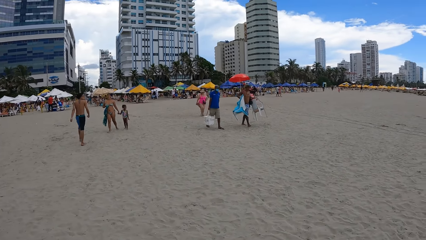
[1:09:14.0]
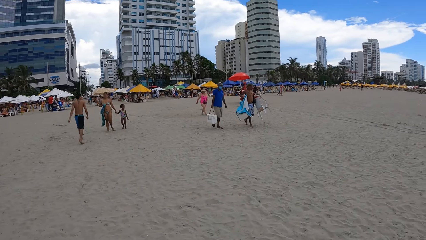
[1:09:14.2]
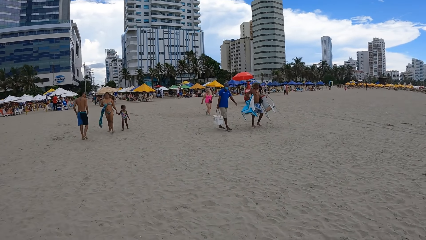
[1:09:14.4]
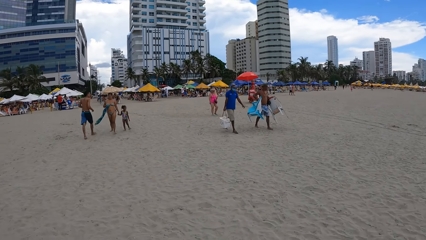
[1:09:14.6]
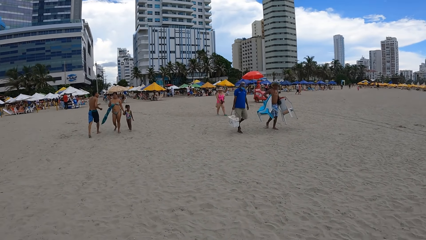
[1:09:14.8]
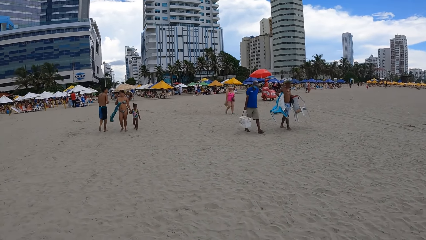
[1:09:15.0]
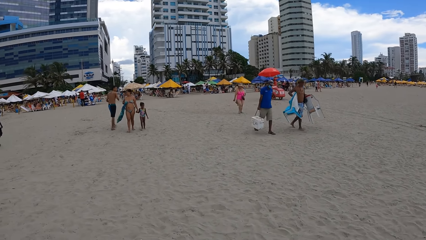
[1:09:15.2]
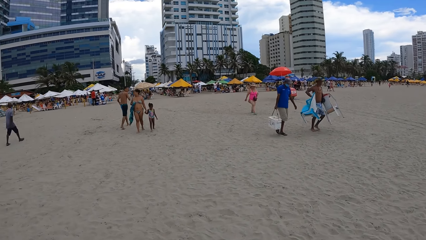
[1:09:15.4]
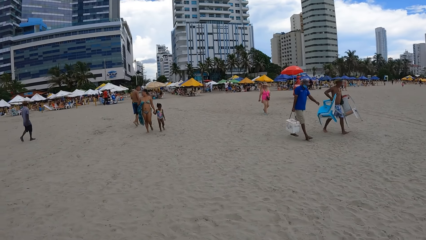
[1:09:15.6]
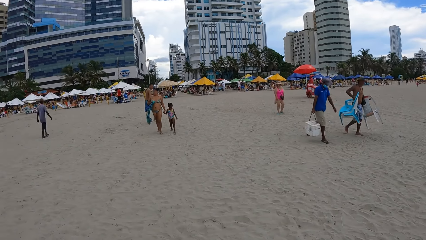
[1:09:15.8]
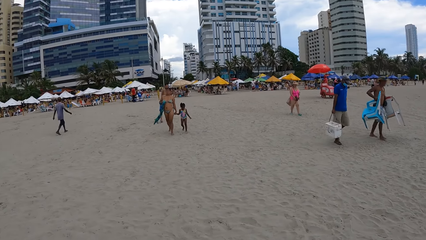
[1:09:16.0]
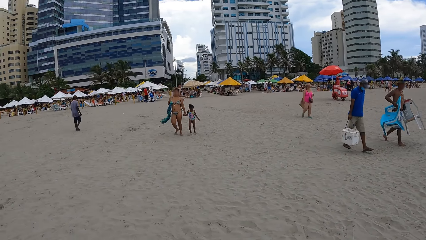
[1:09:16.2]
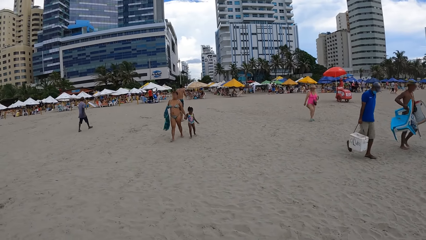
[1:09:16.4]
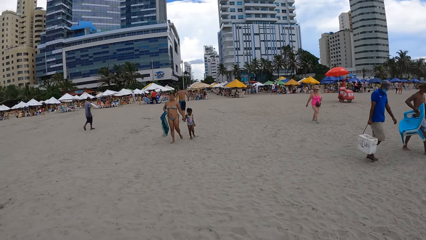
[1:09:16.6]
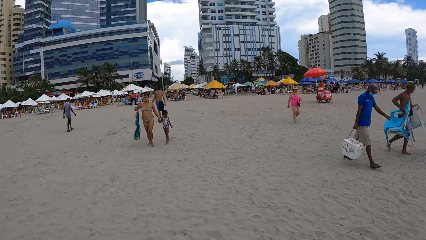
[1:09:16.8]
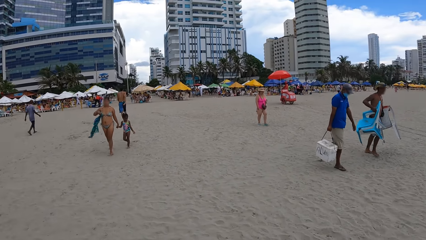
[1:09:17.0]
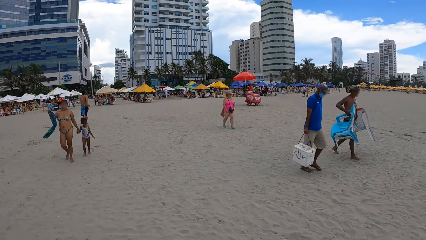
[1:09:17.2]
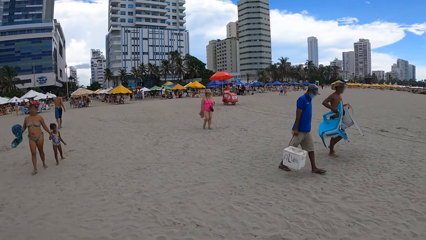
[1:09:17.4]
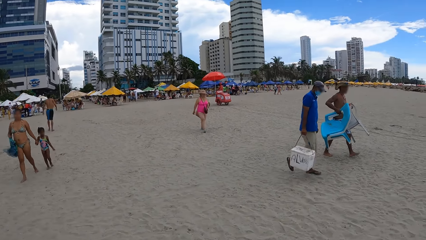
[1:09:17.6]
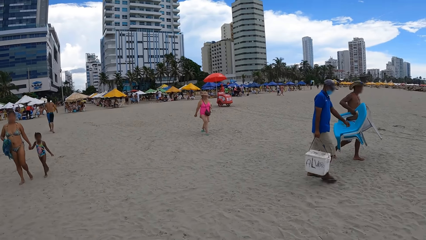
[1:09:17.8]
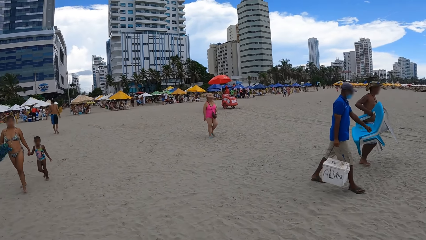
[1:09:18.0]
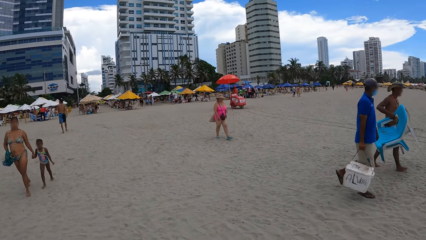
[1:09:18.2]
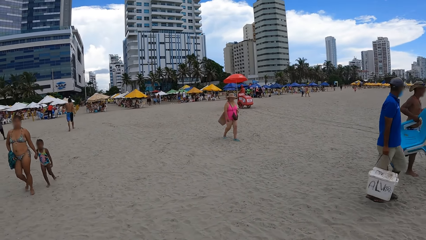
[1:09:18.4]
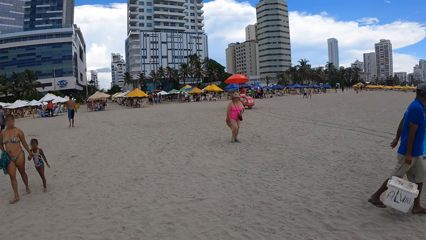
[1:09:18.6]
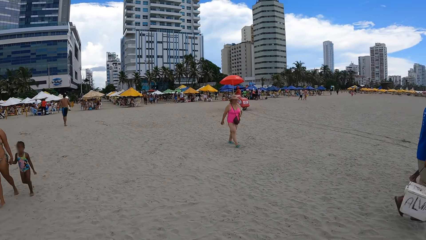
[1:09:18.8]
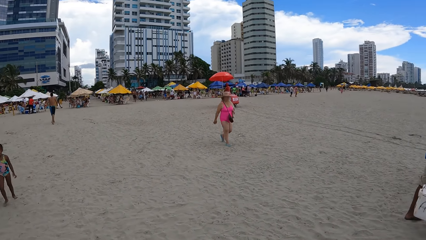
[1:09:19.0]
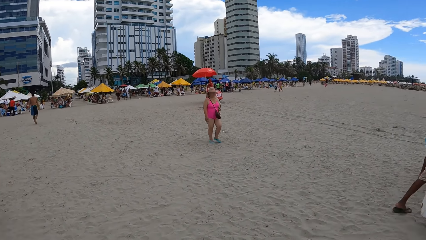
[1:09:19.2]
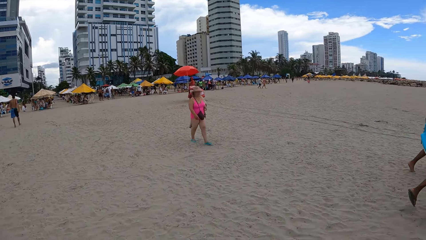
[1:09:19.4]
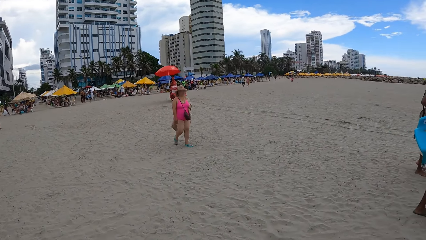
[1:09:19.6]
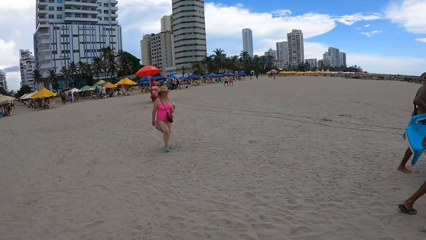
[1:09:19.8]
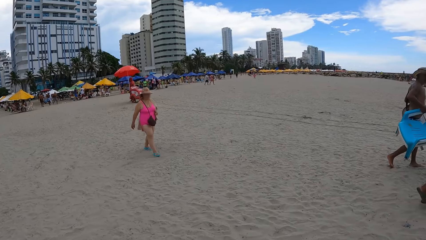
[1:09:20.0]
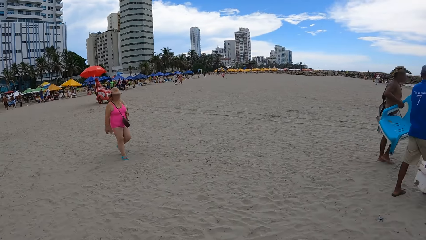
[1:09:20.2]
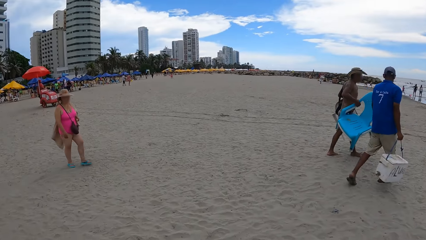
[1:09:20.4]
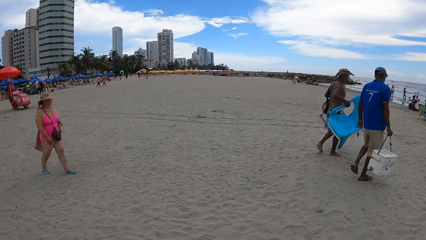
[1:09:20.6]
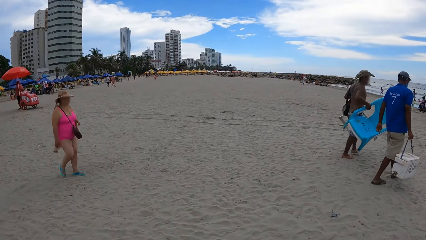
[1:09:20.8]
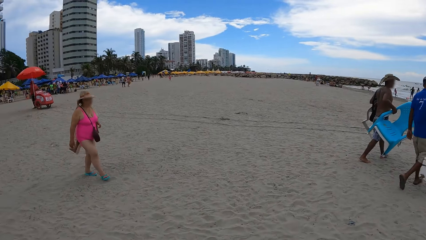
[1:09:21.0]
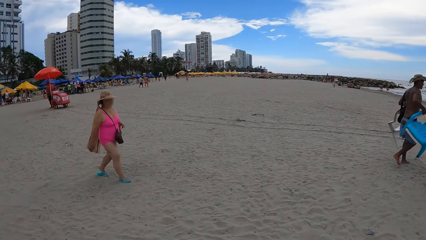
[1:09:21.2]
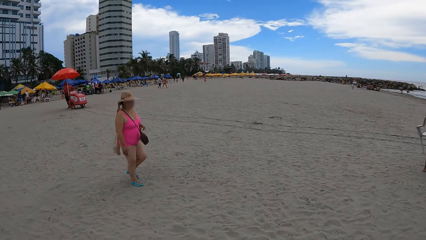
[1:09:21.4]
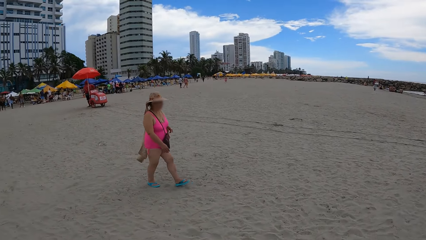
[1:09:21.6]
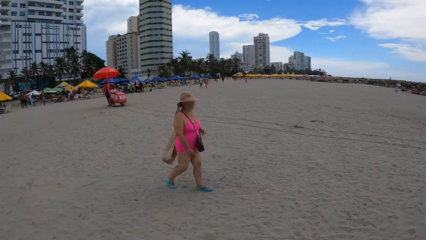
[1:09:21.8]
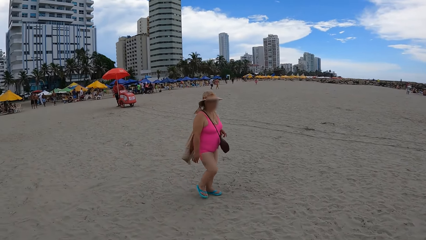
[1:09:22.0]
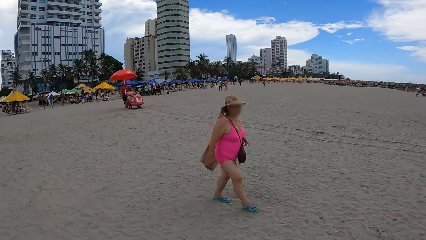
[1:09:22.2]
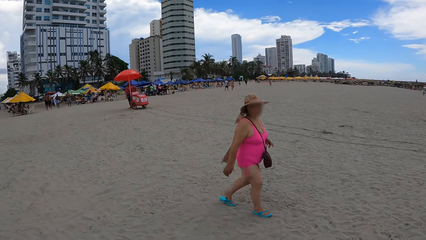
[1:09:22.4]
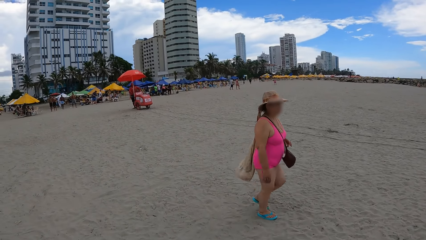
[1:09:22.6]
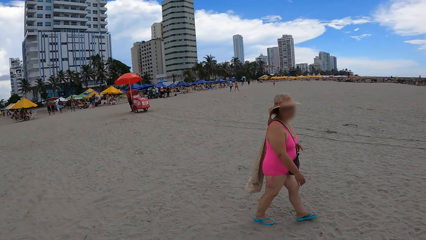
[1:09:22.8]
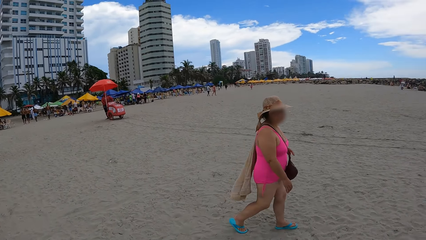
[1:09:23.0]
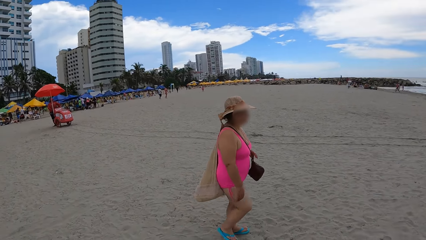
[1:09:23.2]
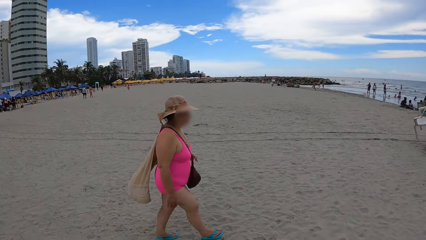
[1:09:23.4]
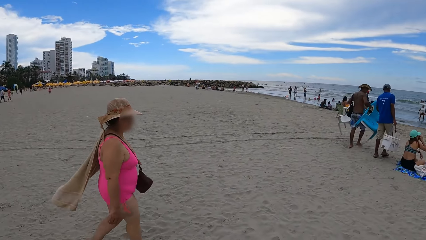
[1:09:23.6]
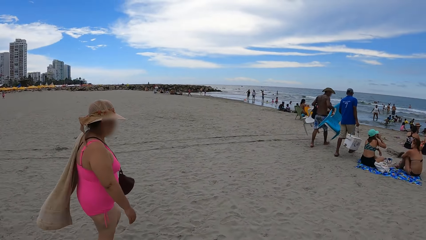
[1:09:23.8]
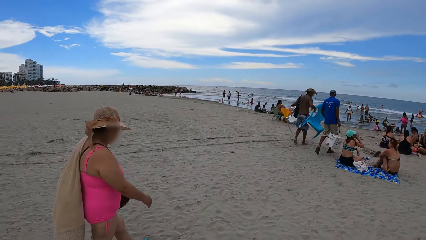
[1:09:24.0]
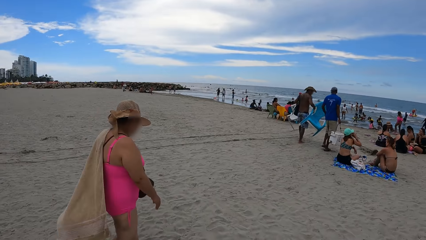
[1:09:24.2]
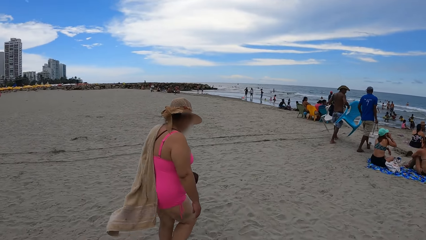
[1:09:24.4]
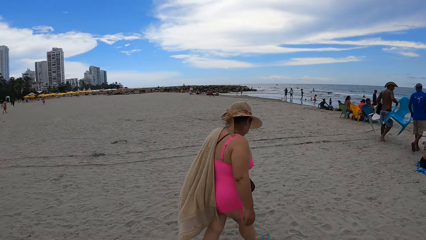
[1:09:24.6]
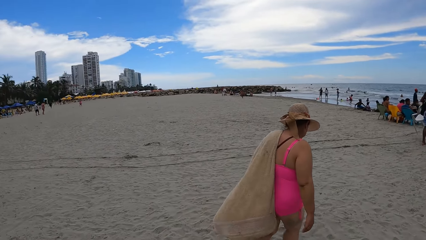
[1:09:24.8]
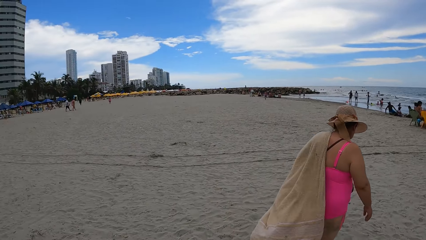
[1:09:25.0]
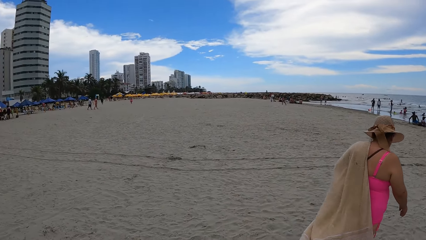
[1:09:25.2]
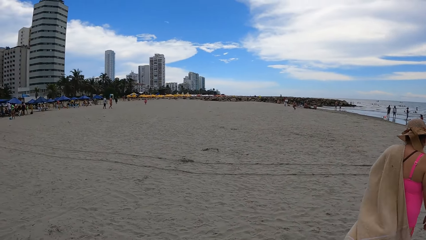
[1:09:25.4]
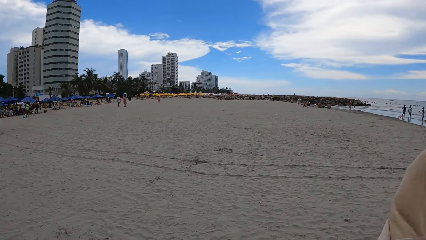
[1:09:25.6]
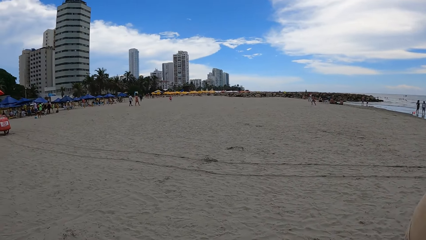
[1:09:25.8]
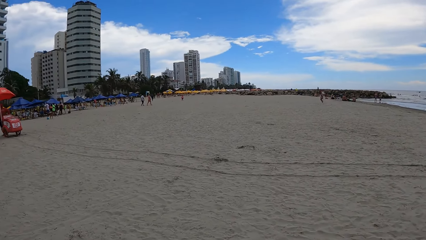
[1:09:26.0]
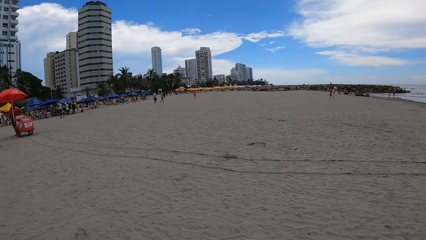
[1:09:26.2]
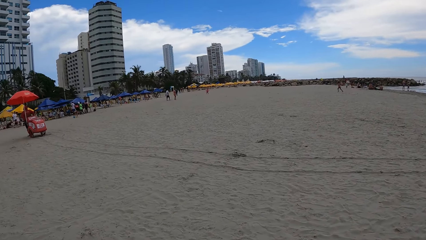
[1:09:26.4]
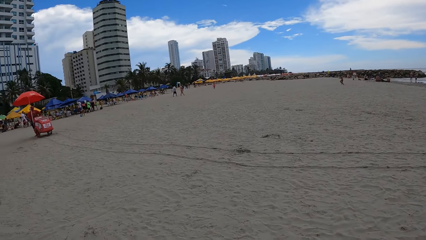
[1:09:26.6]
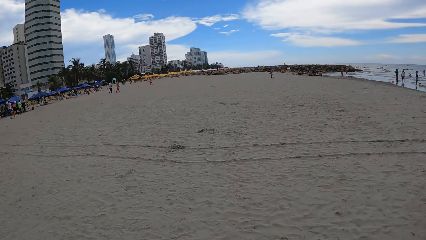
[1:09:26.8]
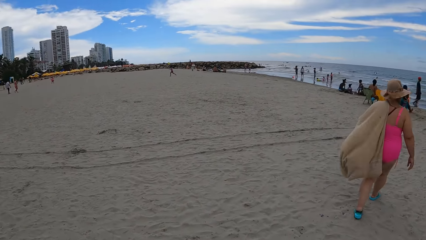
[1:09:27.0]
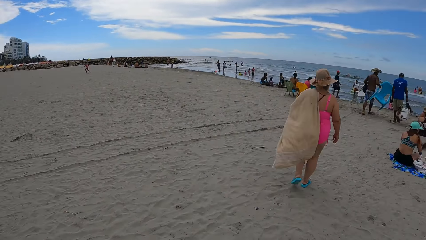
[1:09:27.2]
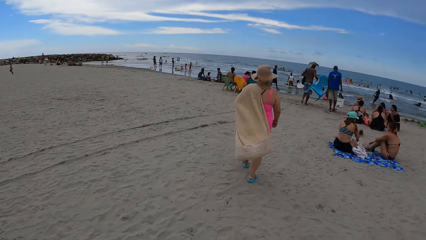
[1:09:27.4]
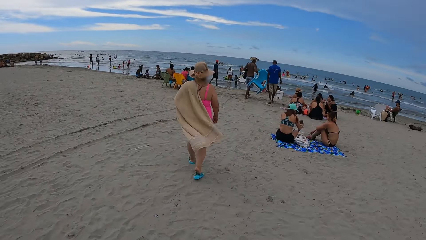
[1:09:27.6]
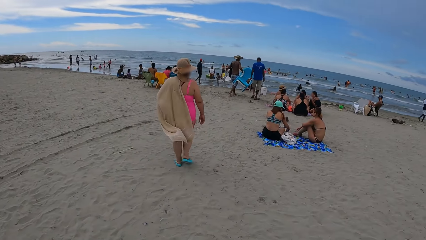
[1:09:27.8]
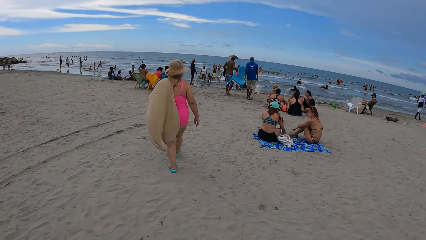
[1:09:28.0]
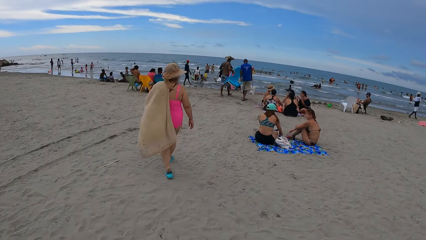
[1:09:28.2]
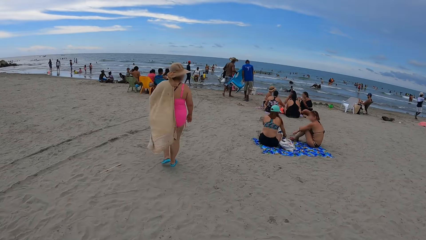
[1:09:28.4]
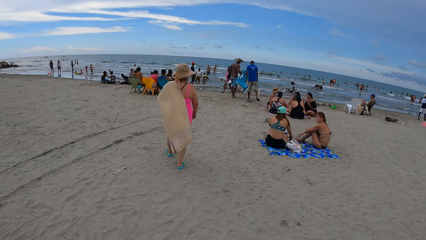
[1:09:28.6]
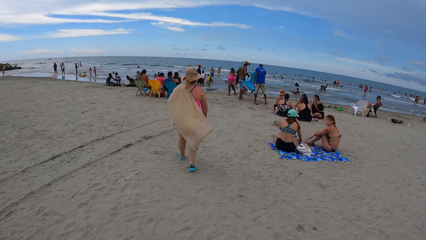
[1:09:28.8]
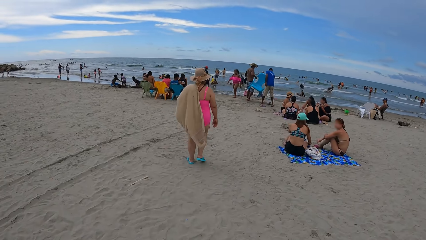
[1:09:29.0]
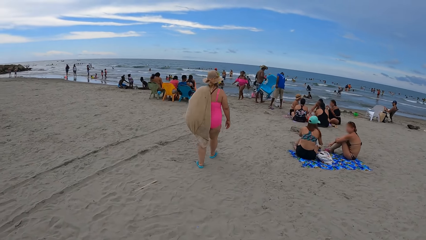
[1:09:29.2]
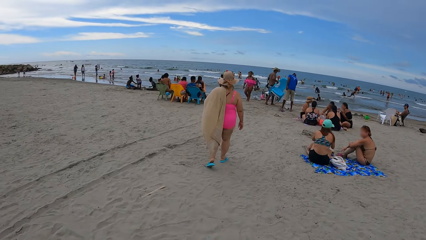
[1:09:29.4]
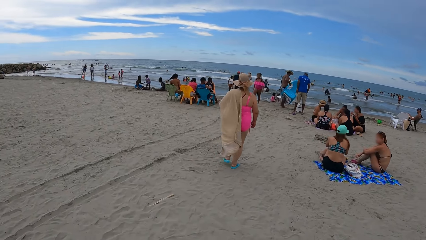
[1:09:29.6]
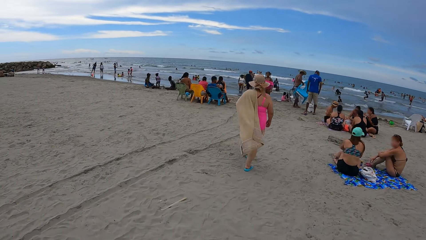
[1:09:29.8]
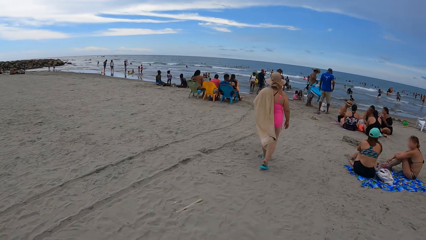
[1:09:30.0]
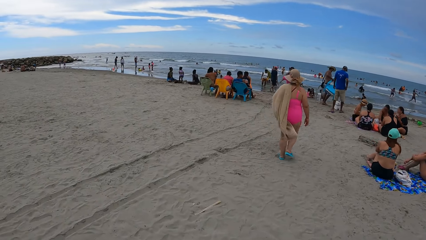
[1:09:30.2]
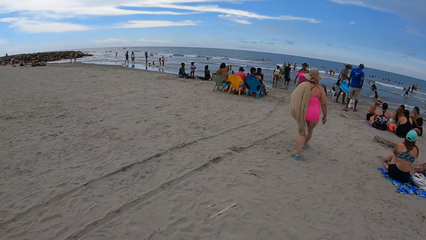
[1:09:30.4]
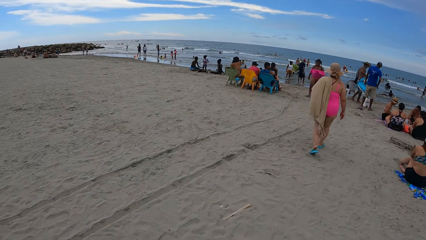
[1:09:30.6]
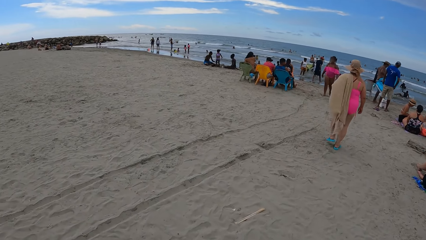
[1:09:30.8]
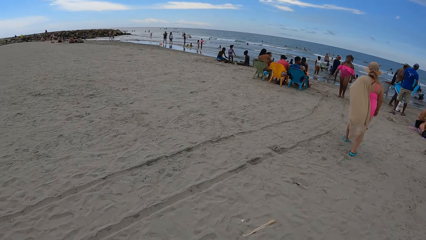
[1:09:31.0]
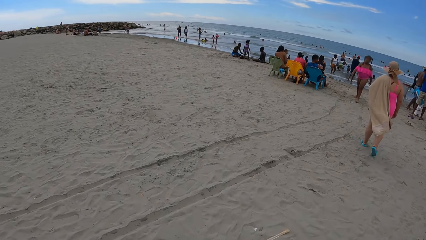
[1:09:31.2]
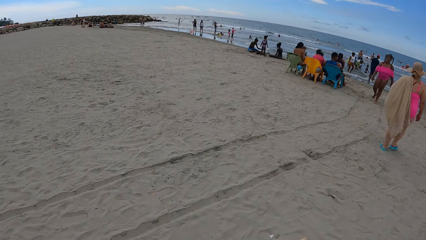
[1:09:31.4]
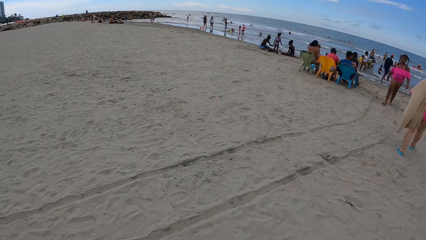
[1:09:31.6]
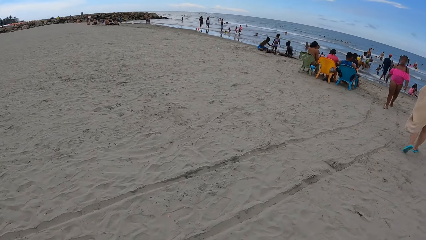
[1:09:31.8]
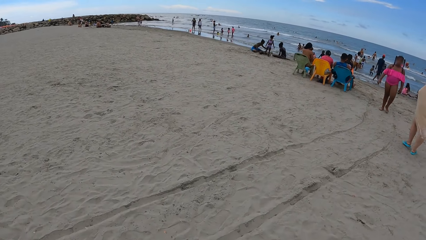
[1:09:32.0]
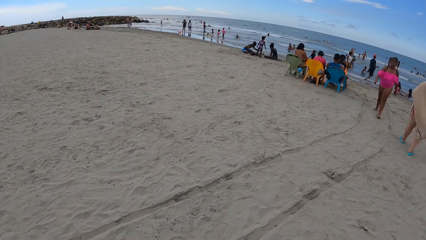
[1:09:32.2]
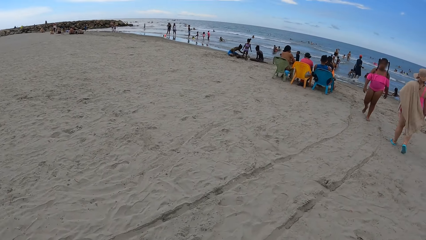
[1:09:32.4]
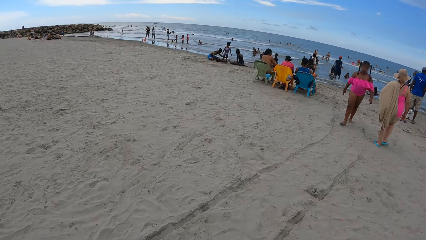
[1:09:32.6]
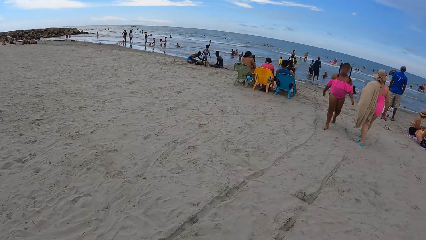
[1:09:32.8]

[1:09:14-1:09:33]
The camera wearer walks around the beach. They look around. They stare at a woman.
